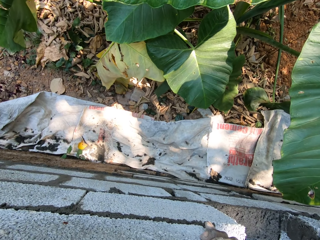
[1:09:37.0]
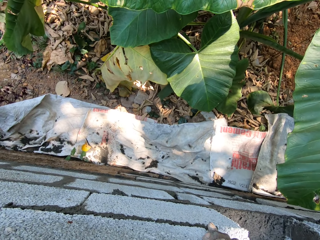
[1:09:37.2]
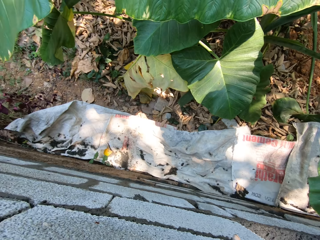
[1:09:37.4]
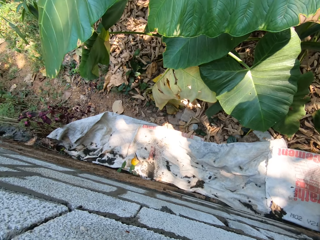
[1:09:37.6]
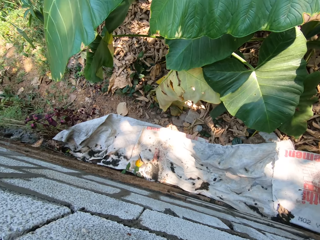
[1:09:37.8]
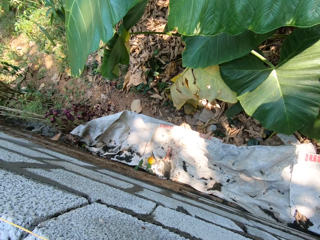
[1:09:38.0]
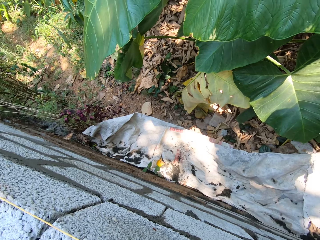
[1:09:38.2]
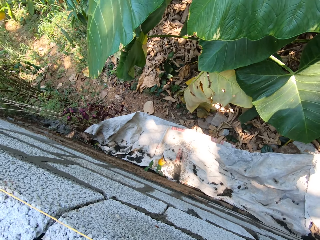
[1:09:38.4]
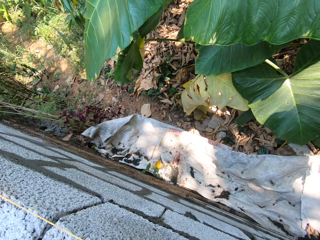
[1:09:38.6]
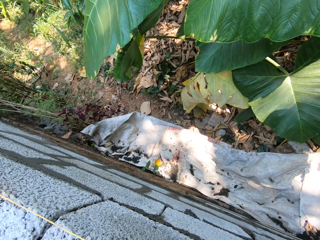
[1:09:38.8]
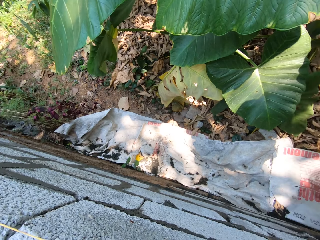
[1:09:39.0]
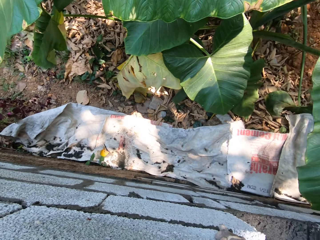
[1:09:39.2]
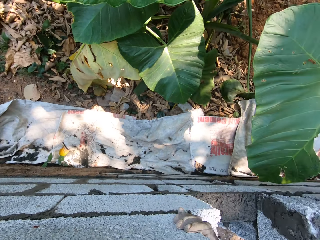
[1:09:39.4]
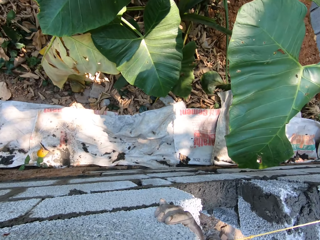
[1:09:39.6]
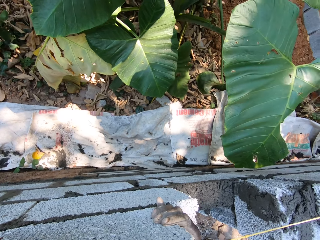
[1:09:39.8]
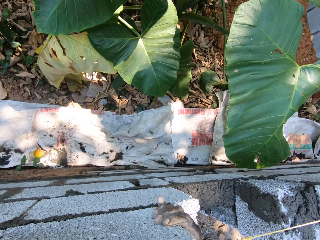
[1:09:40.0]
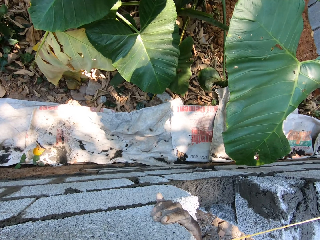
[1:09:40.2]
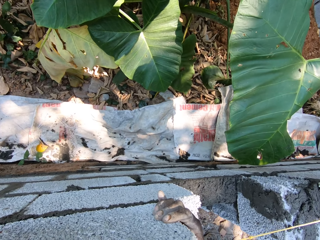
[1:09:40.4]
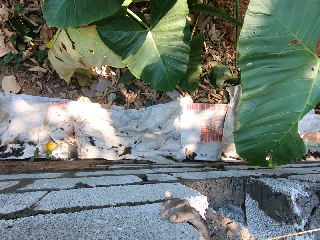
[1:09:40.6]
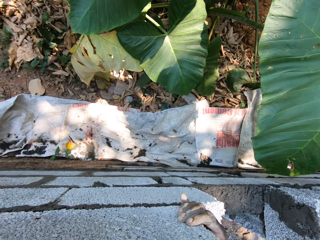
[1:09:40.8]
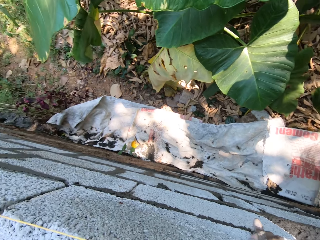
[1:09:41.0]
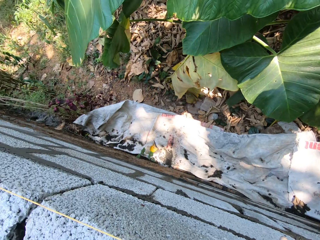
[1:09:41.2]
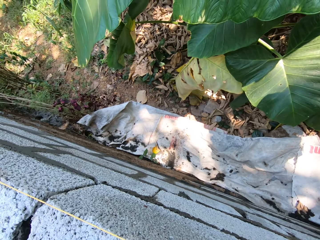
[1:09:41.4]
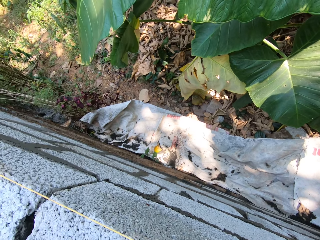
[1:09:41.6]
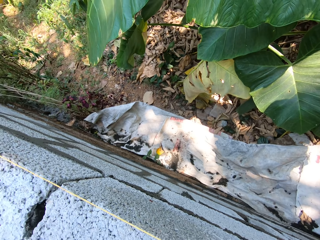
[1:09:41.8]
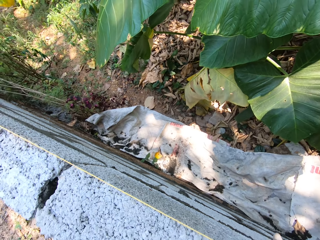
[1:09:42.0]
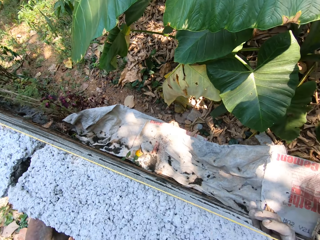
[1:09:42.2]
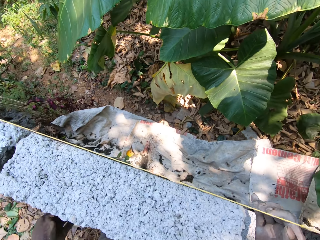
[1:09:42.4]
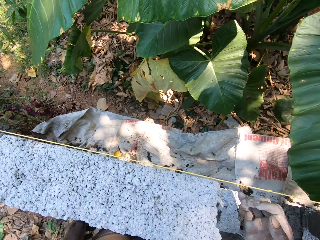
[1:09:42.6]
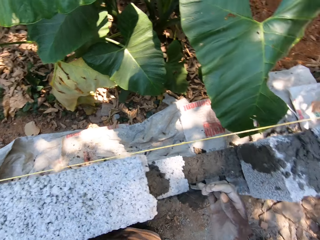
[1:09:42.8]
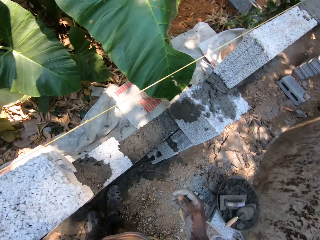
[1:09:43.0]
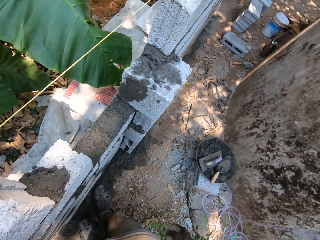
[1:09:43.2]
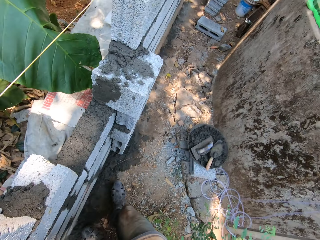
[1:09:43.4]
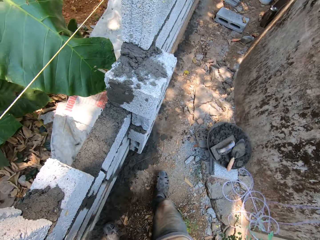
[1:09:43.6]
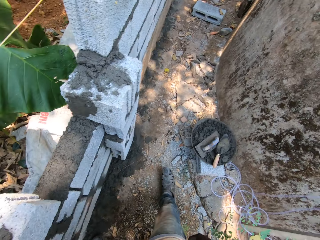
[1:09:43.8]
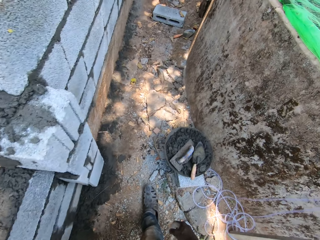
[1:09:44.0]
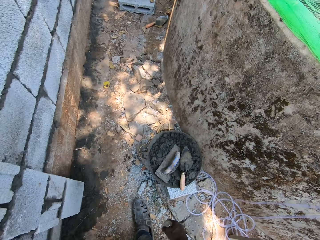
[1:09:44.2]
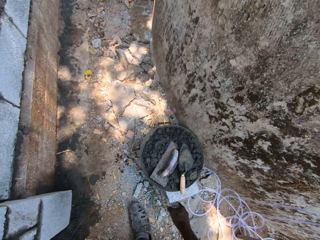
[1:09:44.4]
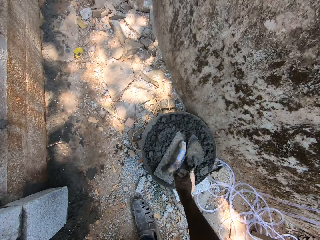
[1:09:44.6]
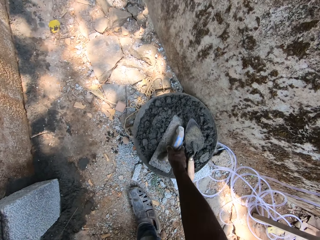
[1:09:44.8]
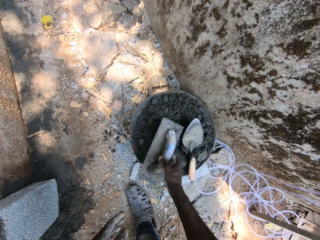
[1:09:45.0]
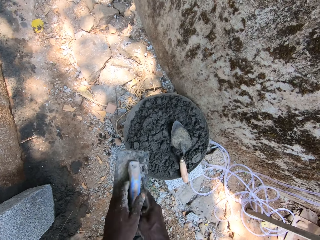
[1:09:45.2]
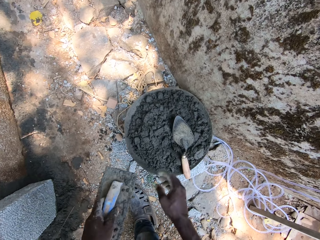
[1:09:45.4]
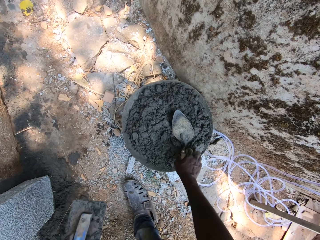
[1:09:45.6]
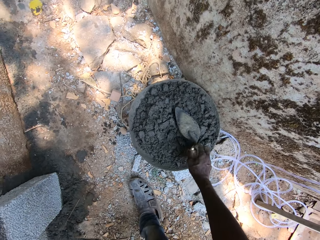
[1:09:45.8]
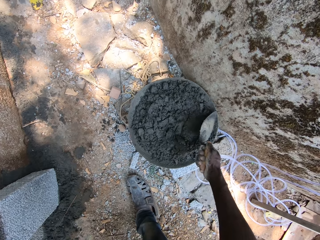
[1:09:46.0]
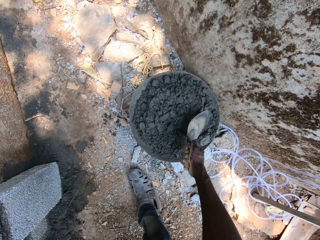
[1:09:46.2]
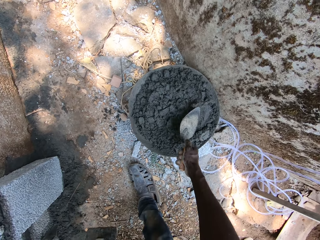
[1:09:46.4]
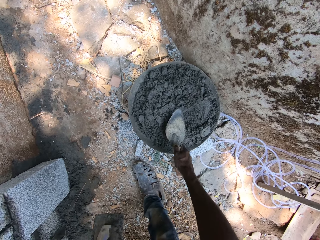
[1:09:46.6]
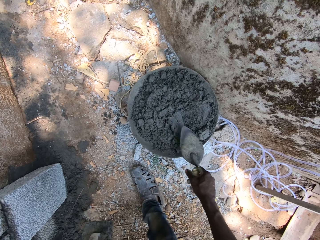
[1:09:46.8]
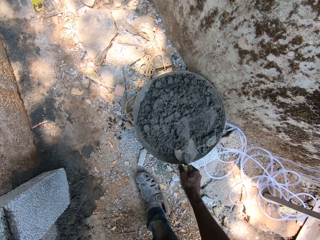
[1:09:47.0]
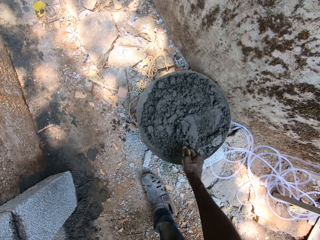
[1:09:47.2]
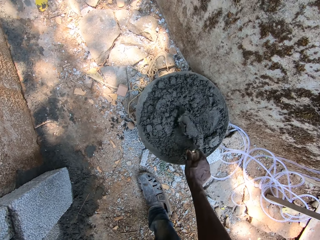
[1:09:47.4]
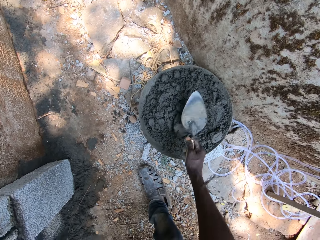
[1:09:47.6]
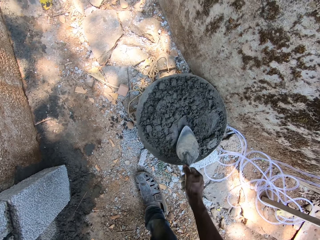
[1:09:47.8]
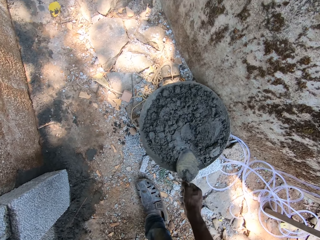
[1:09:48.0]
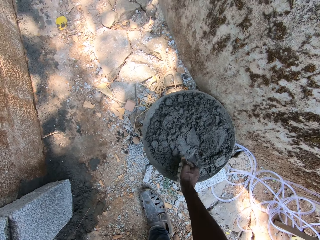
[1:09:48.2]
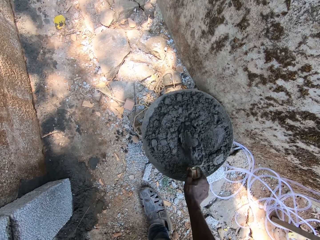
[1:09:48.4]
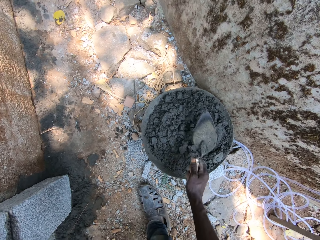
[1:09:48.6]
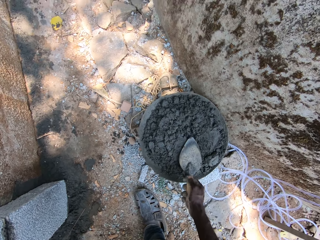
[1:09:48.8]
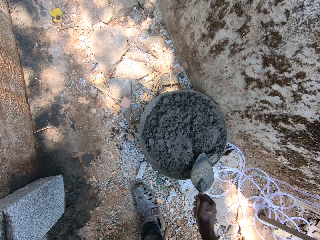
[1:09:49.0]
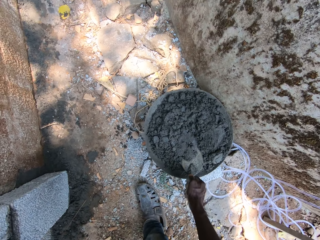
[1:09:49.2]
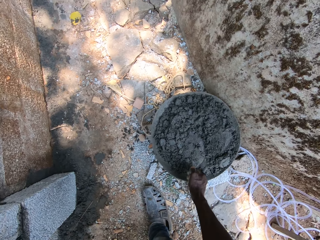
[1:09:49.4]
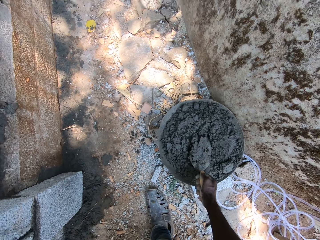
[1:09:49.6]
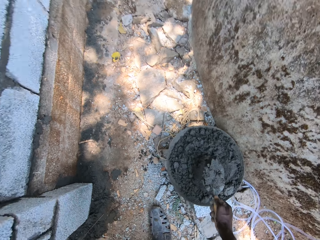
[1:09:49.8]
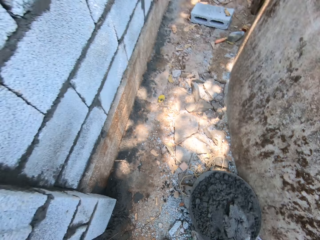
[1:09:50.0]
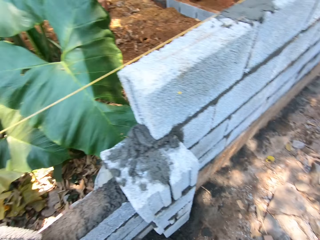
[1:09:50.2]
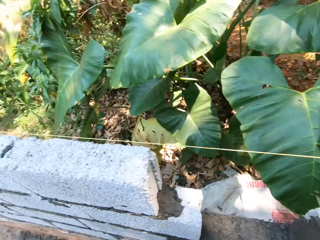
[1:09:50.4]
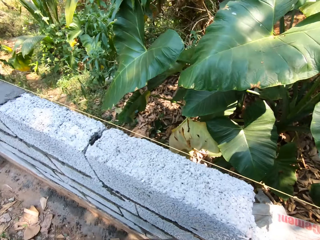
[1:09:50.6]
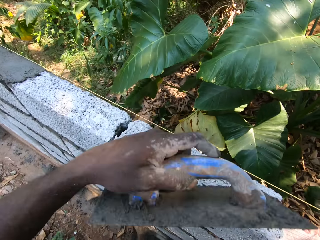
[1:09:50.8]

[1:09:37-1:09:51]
The camera wearer moves around. He picks up the plastering hawk from the bucket of cement mortar with his right hand. He passes the plastering hawk in his right hand to his left hand. He picks up the trowel from the bucket of cement mortar with his right hand. He rubs the cement mortar in the bucket with the trowel in his right hand. He scoops cement mortar from the bucket with the trowel in his right hand. He drops the cement mortar in the trowel in his right hand into the bucket on the ground. He rubs the cement mortar in the bucket with the trowel in his right hand. He scoops cement mortar from the bucket with the trowel in his right hand. He drops the cement mortar in the trowel in his right hand into the bucket on the ground. He rubs the cement mortar in the bucket with the trowel in his right hand. He scoops cement mortar from the bucket with the trowel in his right hand.

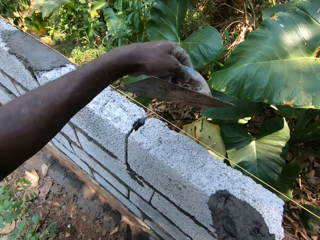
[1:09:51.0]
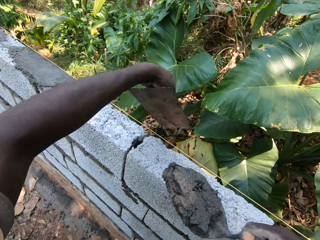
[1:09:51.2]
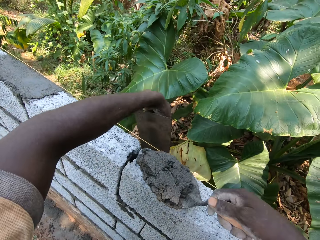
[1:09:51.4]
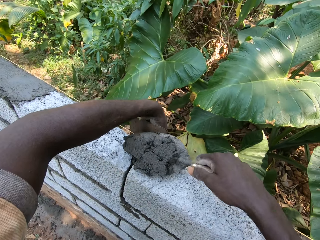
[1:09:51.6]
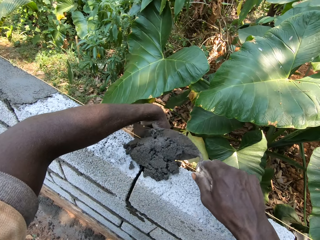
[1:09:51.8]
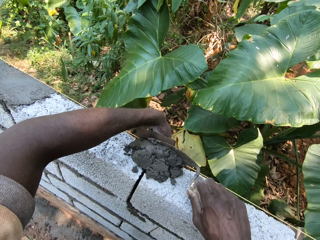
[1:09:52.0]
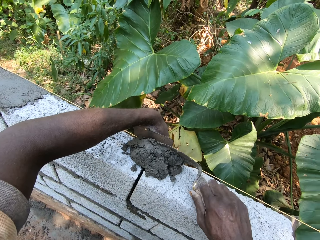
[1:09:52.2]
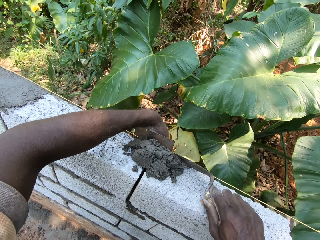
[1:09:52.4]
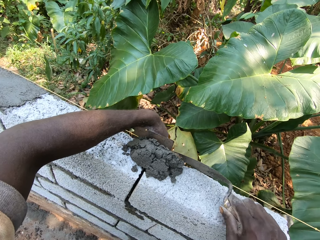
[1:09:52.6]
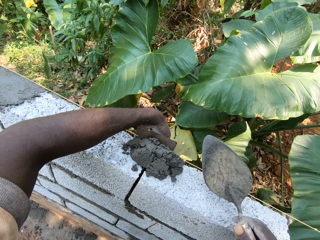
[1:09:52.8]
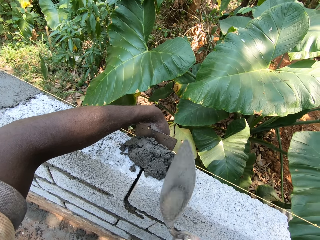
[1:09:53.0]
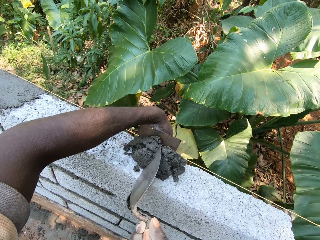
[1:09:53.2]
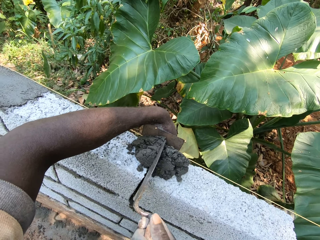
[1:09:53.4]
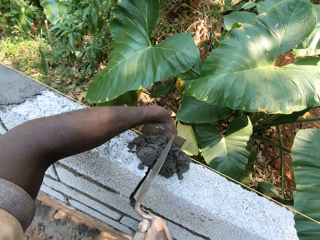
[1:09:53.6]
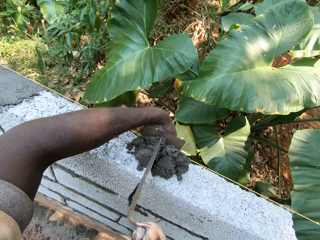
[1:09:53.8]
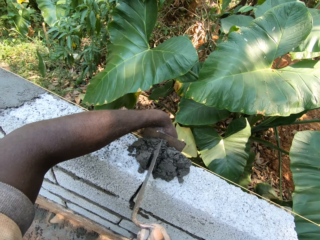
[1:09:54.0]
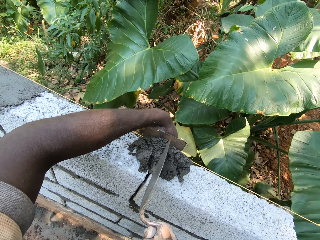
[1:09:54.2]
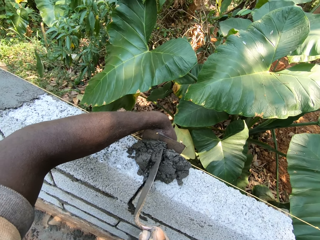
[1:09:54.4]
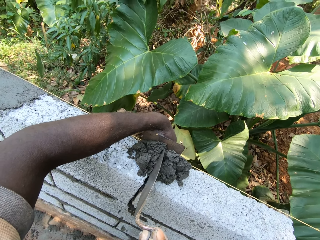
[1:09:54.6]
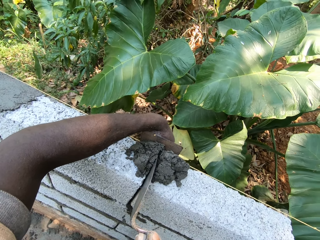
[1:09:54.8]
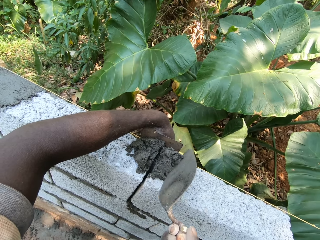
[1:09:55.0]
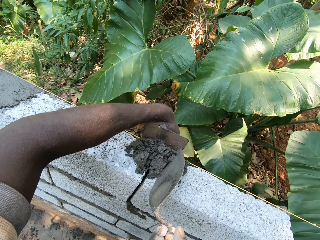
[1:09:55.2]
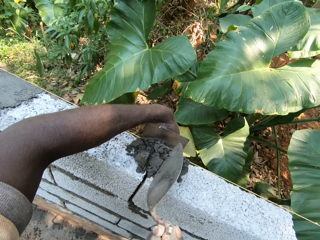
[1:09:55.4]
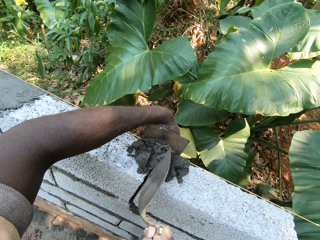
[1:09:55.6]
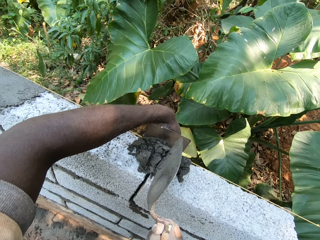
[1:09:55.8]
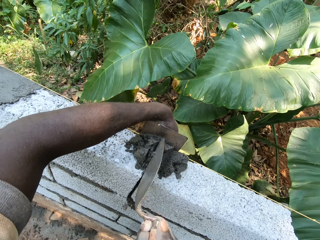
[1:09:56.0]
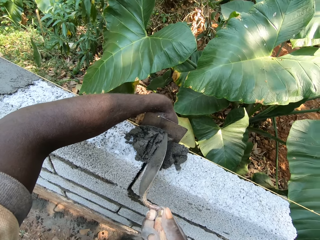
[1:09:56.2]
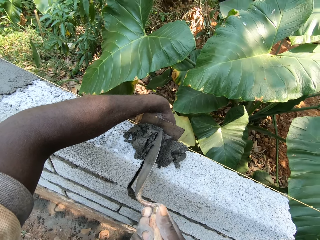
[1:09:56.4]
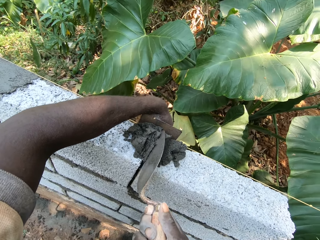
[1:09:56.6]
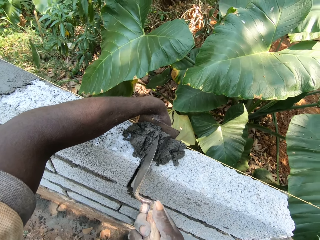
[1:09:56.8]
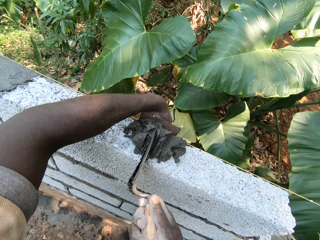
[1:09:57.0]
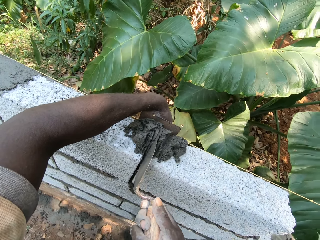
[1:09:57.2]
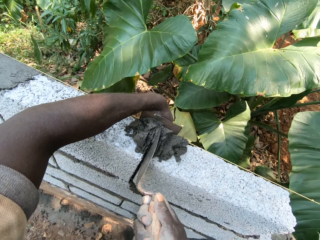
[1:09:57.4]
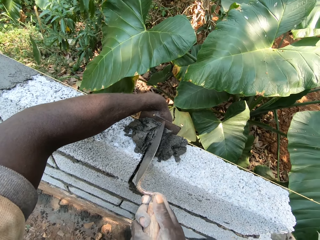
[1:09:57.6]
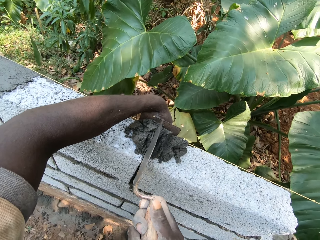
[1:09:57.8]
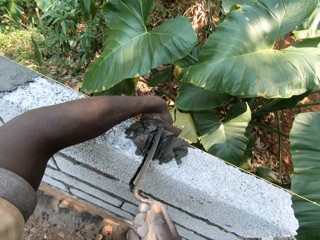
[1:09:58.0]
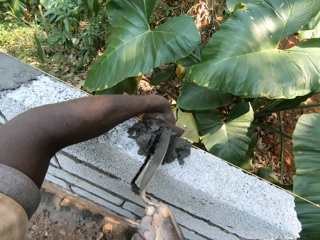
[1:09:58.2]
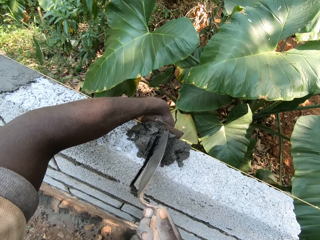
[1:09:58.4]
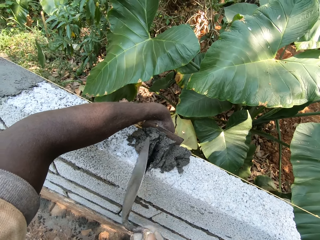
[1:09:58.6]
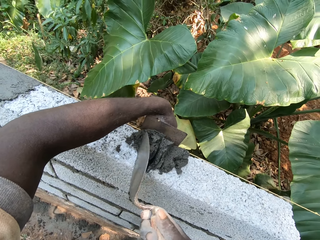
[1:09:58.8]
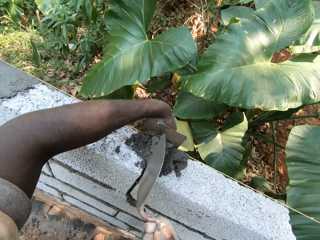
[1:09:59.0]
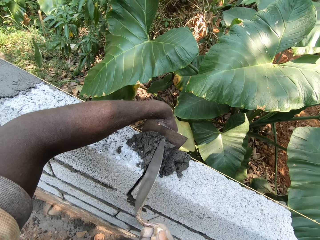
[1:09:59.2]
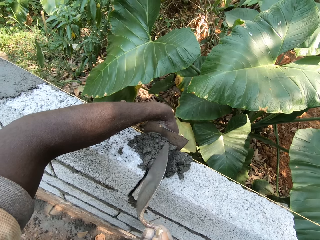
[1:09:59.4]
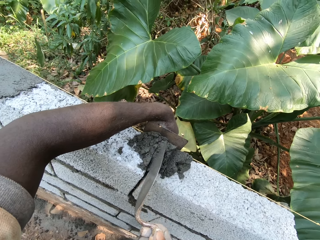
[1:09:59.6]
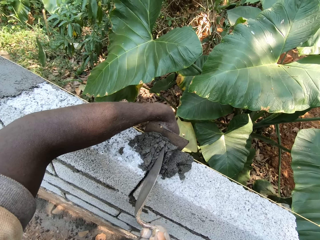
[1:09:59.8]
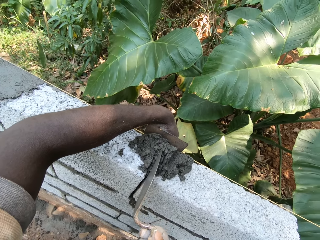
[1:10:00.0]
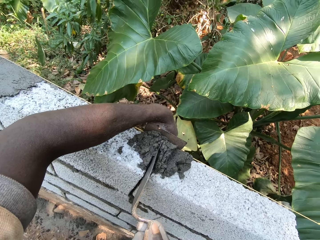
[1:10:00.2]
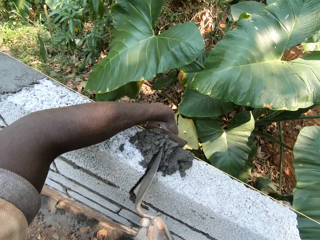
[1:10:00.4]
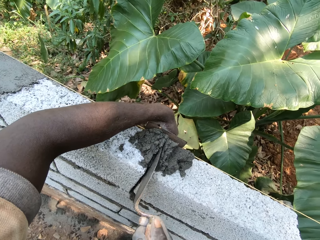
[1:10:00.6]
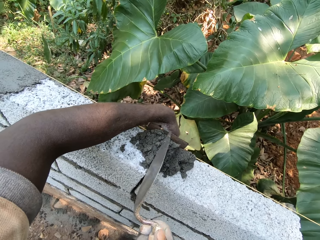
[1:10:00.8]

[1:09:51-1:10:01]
The camera wearer pours the cement mortar on the wall with the trowel in his right hand. He plasters the wall with the trowel in his right hand and the plastering hawk in his left hand. He puts cement between the blocks.
